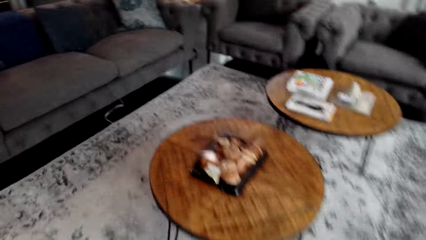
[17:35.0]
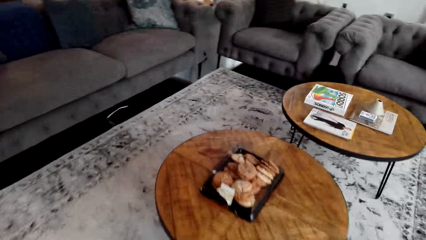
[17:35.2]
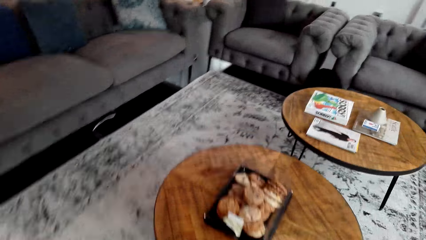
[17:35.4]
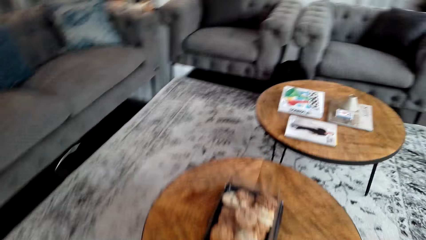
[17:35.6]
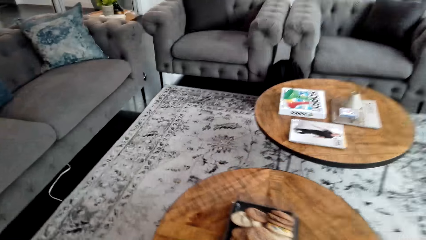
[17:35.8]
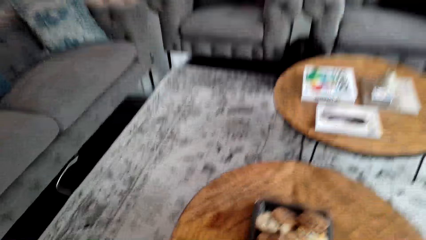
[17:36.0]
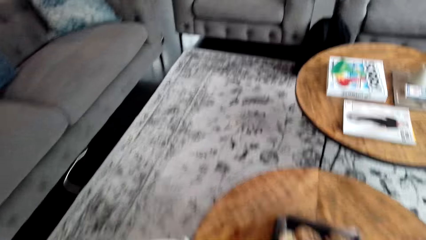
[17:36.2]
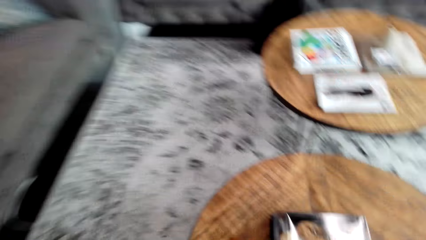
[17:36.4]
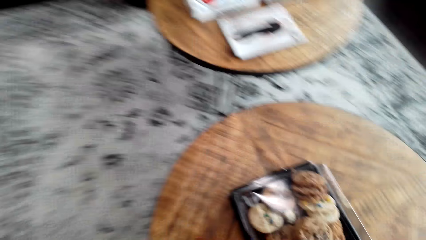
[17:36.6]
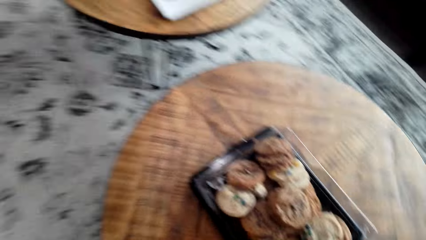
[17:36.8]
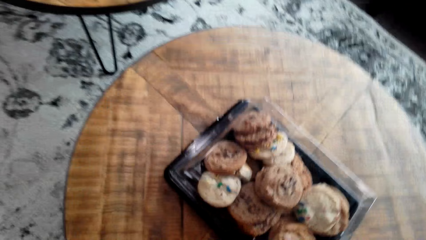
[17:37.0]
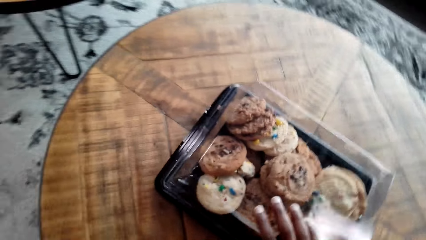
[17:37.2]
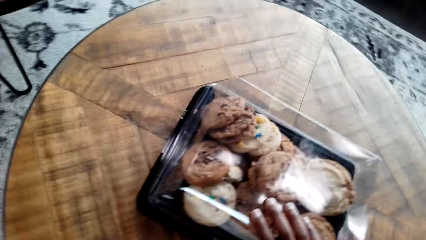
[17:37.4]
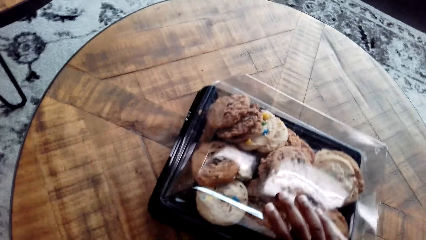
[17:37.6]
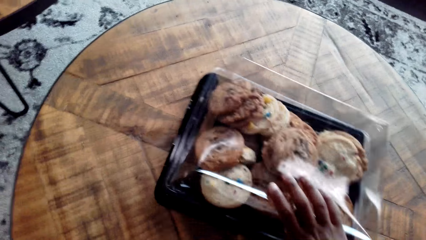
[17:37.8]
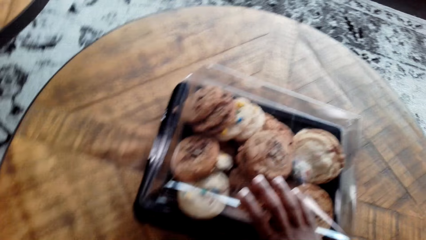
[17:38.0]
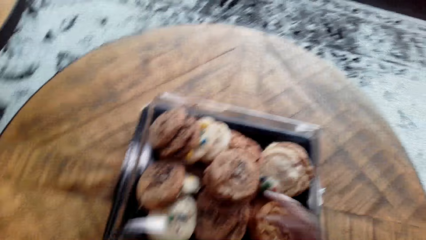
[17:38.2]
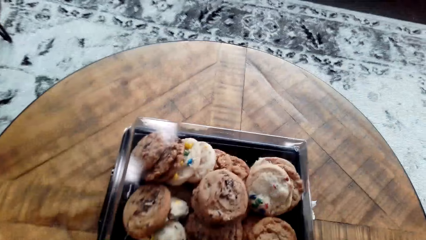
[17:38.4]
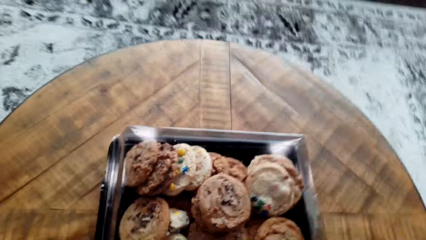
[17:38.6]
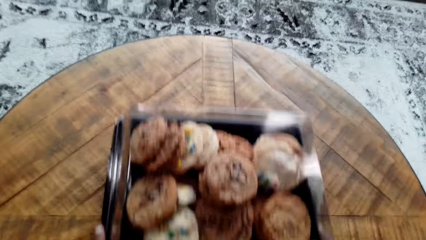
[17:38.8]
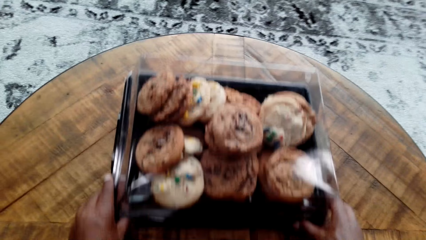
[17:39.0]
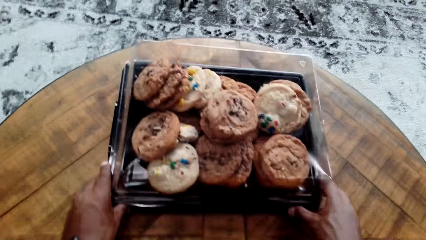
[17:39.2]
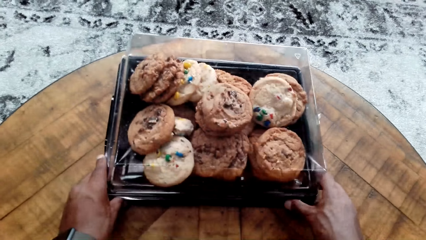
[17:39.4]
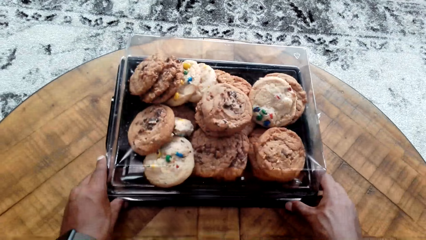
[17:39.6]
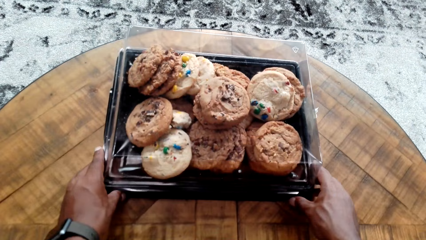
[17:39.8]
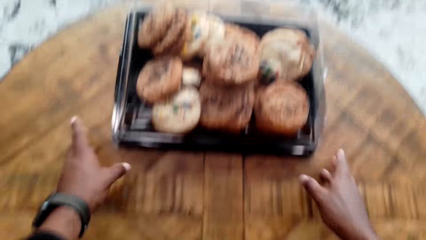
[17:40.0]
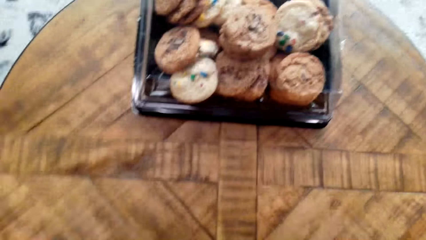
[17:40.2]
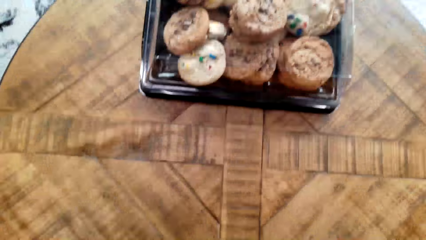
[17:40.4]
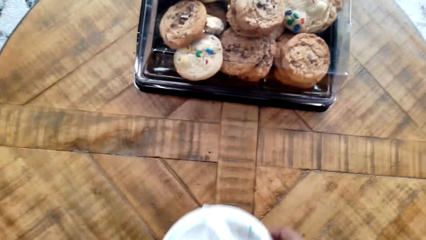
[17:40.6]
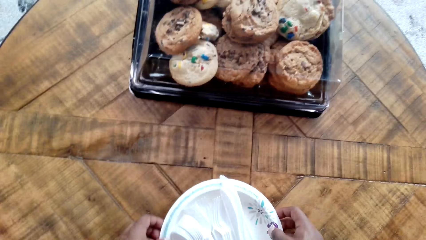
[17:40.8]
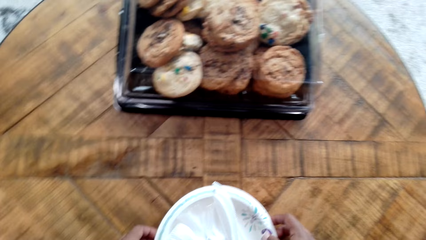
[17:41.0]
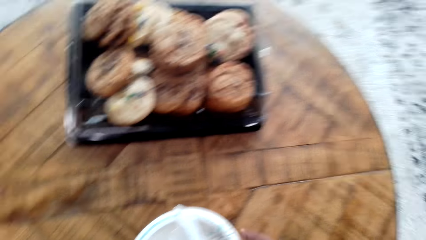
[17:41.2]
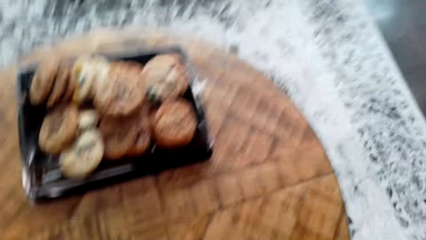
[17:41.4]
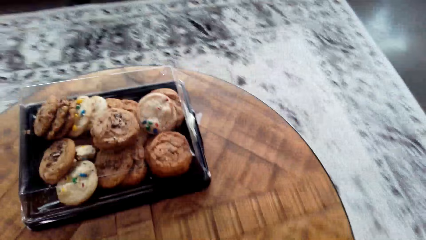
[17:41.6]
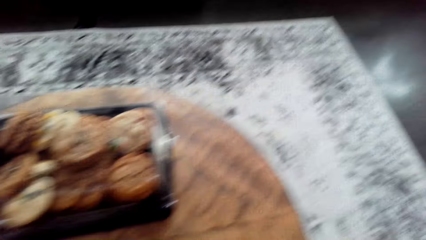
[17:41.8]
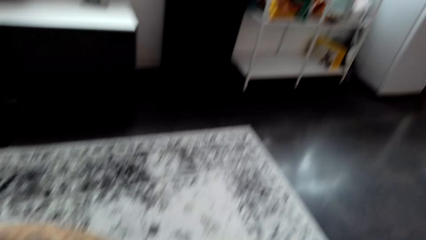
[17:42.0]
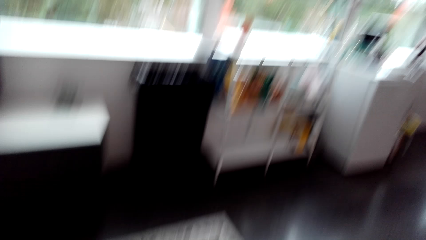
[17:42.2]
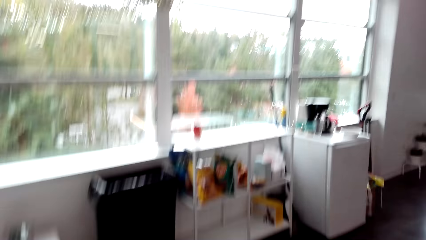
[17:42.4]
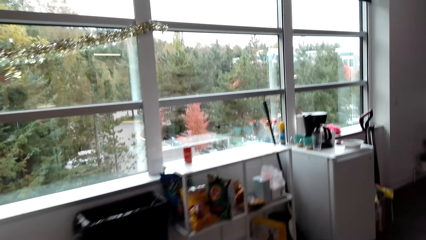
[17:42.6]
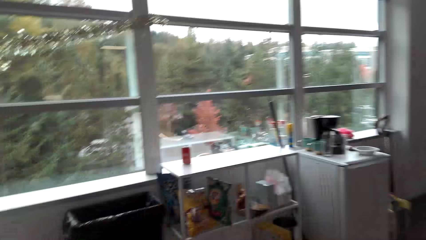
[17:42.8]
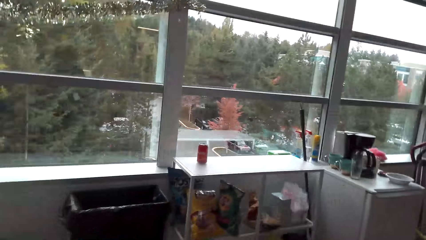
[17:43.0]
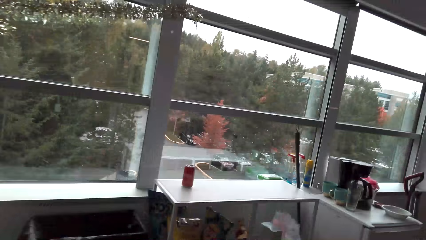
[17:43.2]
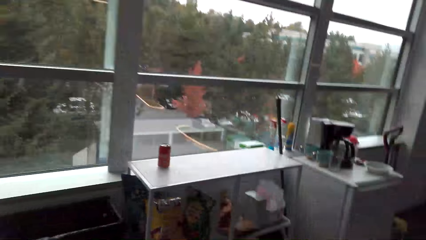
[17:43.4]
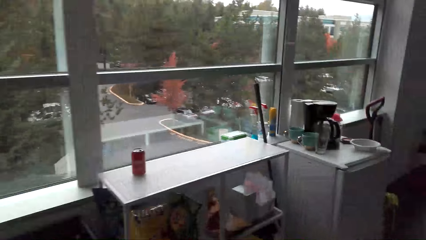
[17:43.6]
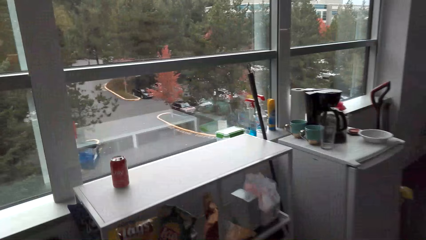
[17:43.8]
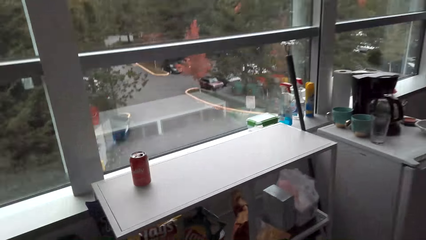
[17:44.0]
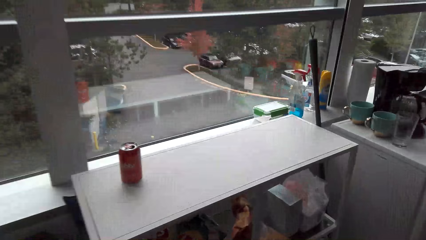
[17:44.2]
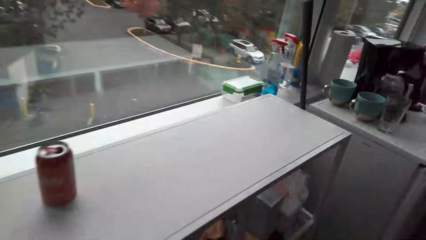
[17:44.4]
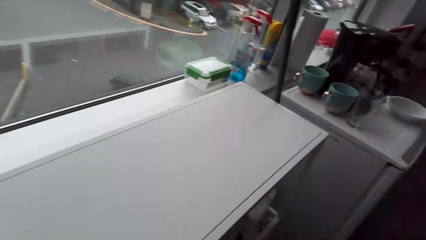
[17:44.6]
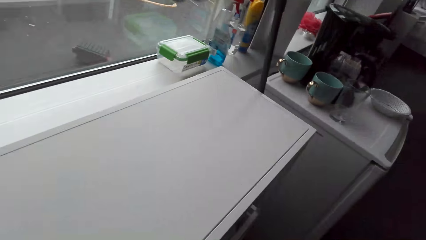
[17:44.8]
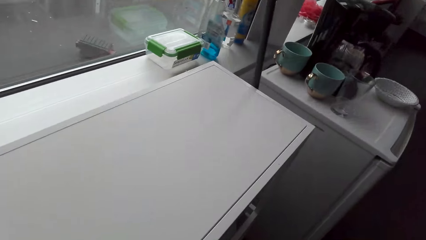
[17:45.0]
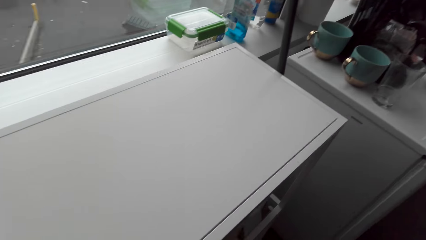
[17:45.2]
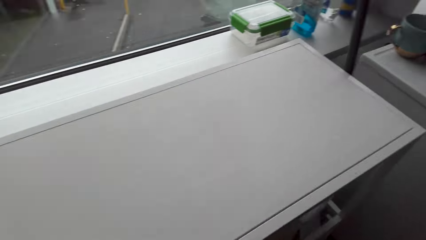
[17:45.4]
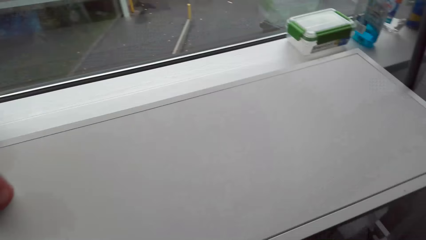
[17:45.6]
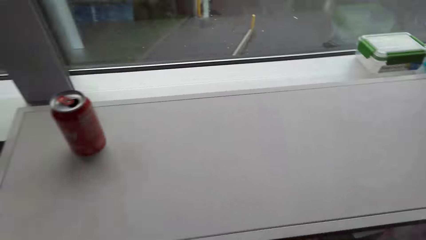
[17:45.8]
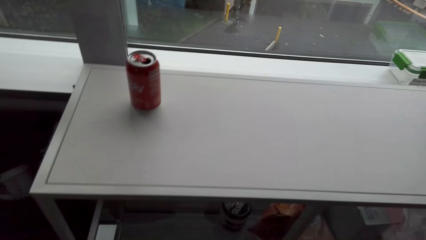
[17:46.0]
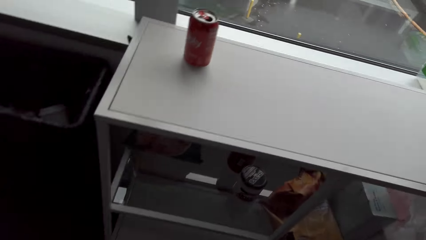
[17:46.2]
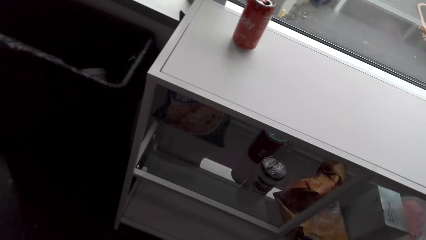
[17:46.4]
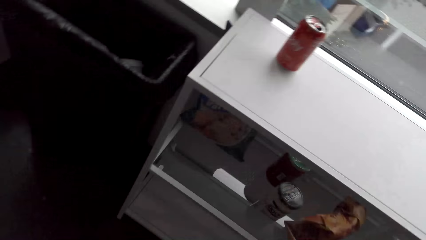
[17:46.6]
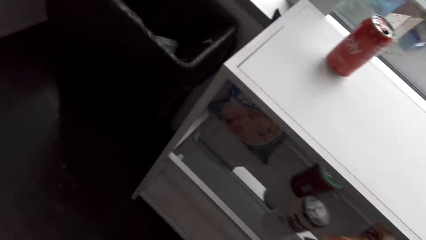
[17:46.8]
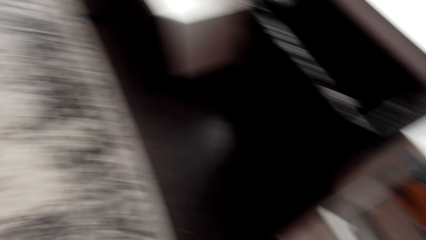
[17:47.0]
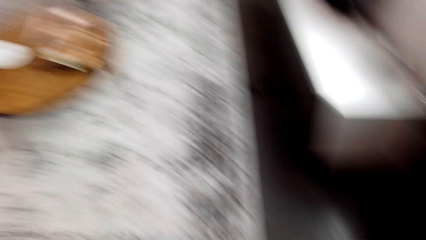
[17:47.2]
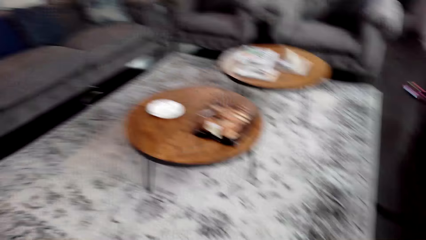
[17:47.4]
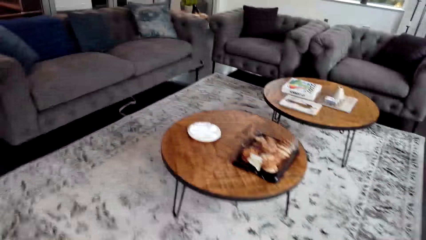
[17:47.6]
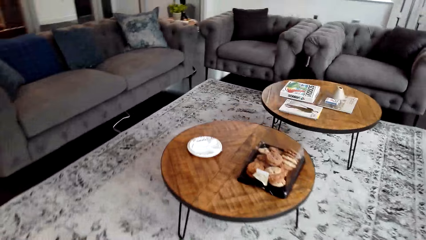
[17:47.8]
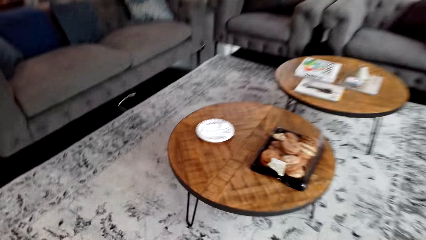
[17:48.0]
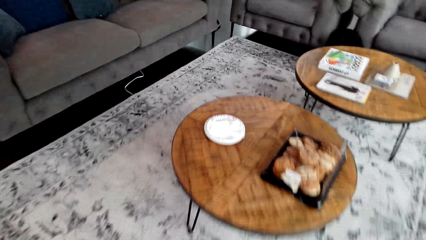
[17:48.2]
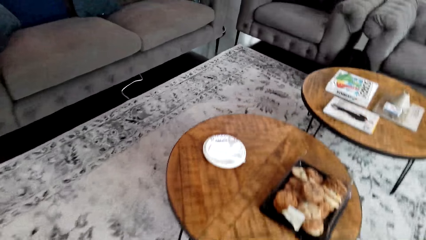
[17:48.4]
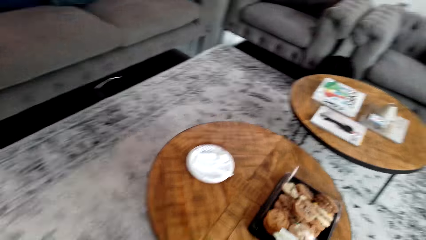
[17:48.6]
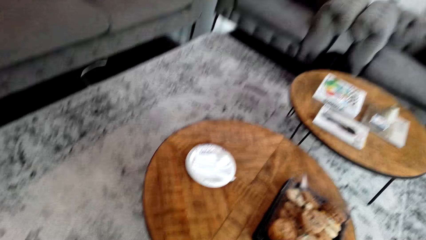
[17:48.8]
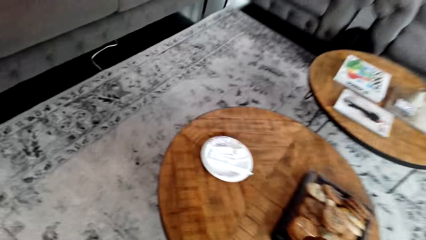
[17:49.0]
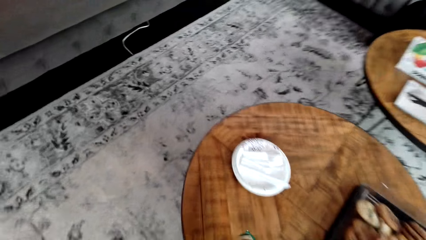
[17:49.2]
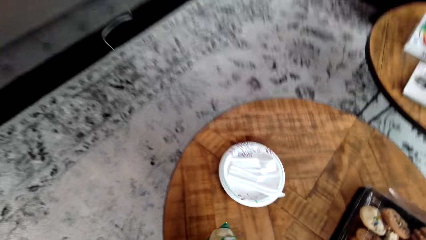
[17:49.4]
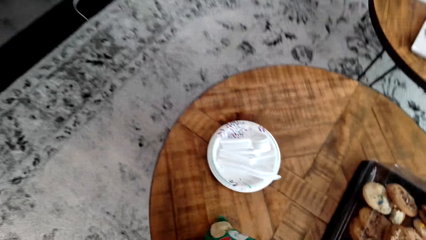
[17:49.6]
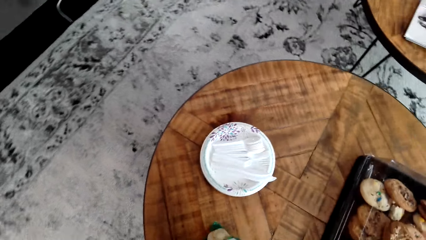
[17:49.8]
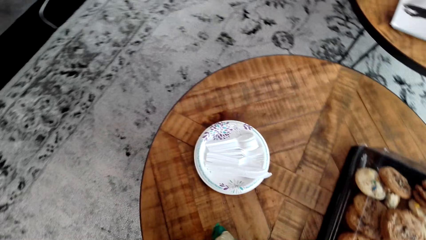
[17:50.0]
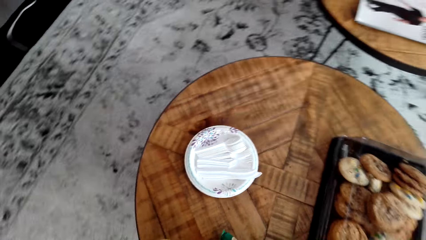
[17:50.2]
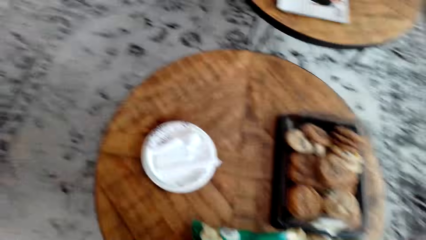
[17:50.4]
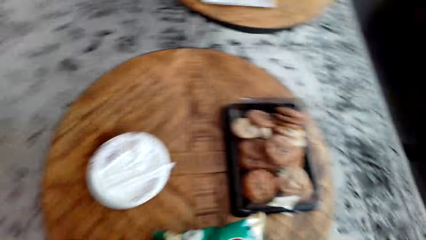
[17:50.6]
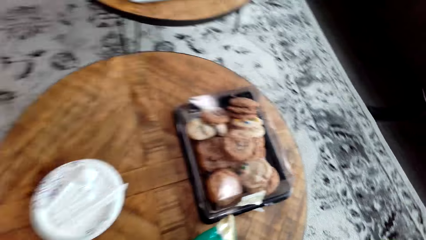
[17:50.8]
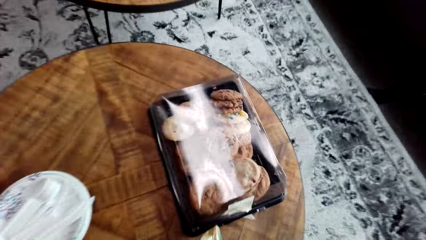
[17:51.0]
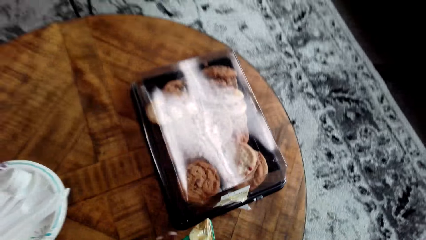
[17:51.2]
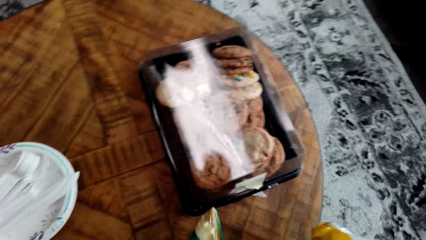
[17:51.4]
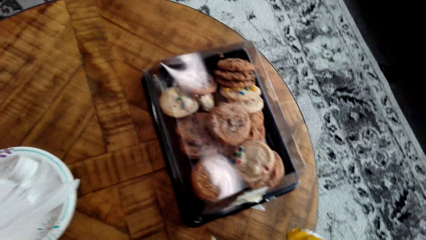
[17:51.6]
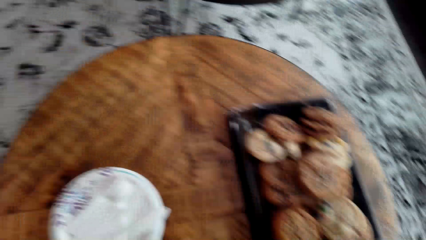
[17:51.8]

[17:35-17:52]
The camera wearer moves the tray of food on the table aside. They place paper plates on the table. They walk around the apartment. They pick crisps from the shelf. They walk around the apartment. They place the crisps on the table.
